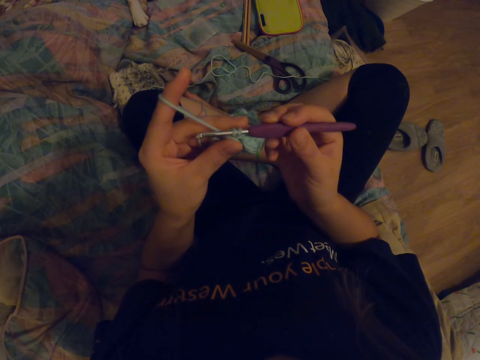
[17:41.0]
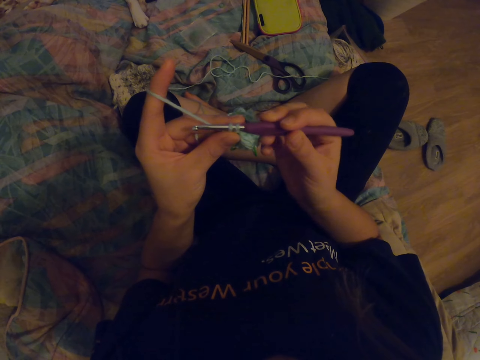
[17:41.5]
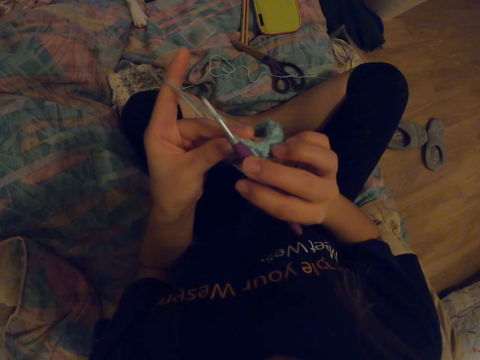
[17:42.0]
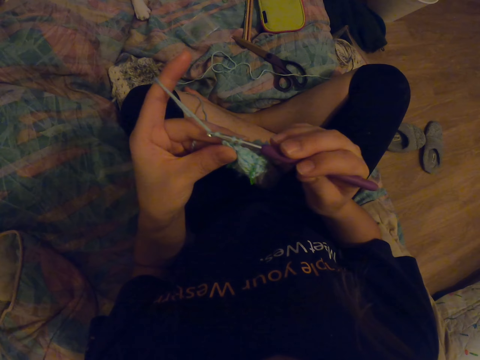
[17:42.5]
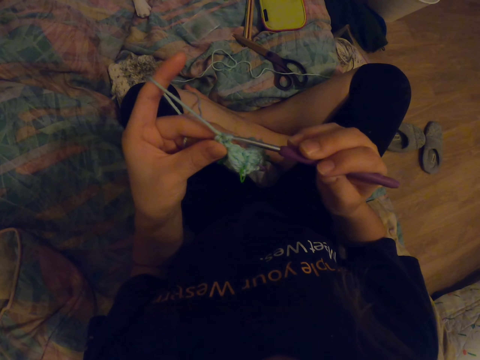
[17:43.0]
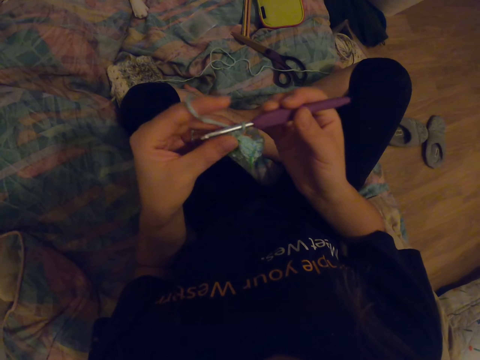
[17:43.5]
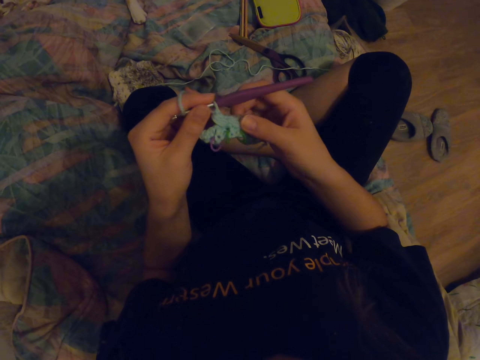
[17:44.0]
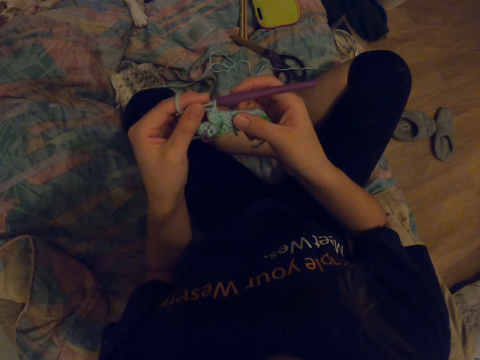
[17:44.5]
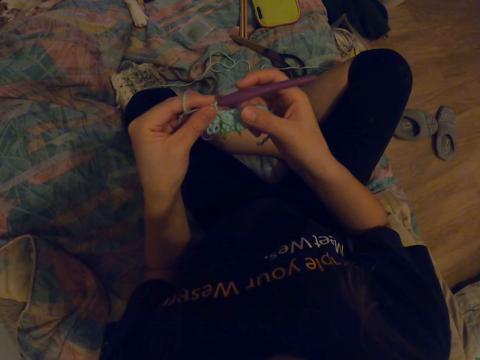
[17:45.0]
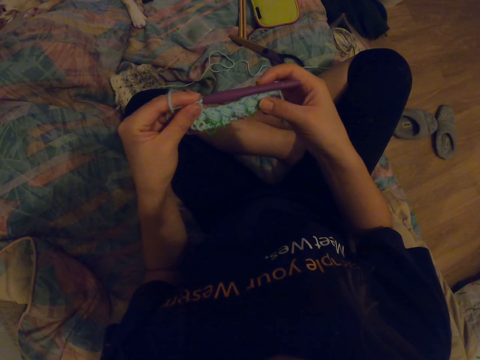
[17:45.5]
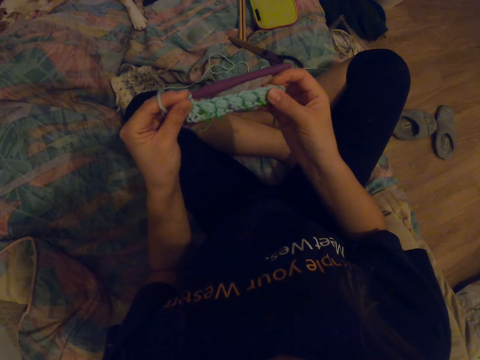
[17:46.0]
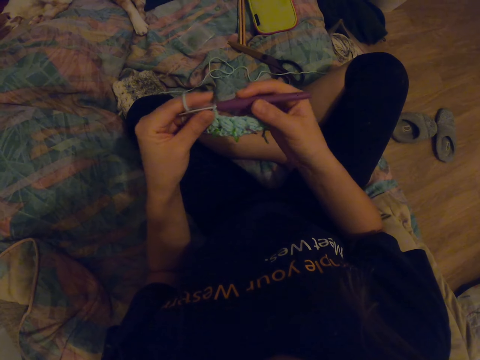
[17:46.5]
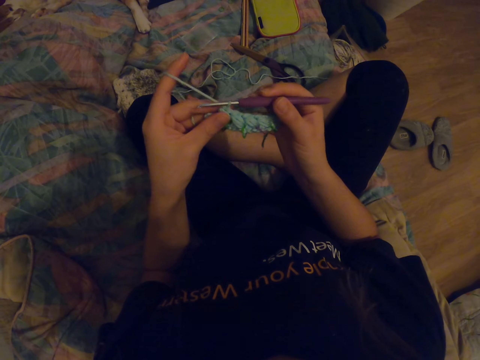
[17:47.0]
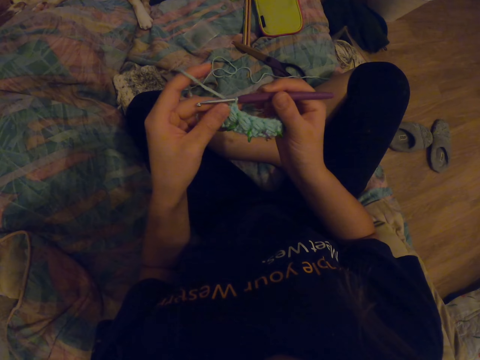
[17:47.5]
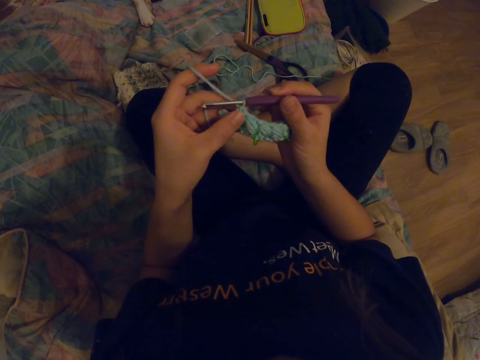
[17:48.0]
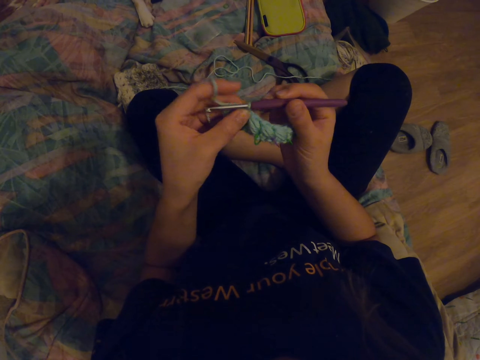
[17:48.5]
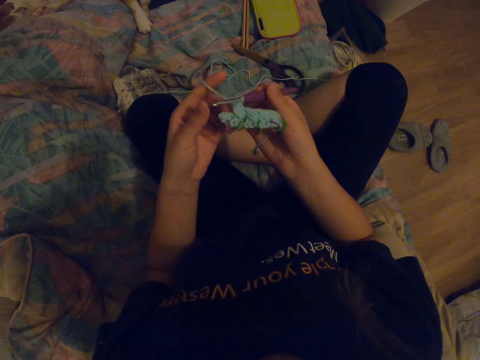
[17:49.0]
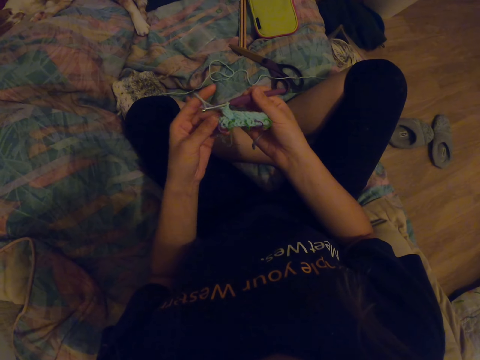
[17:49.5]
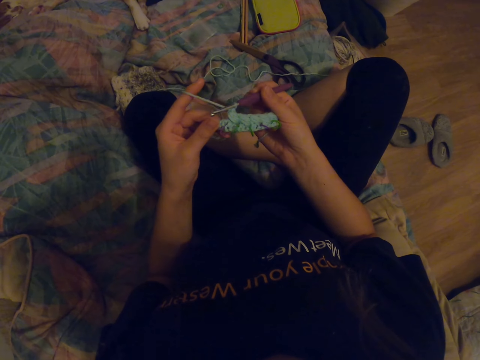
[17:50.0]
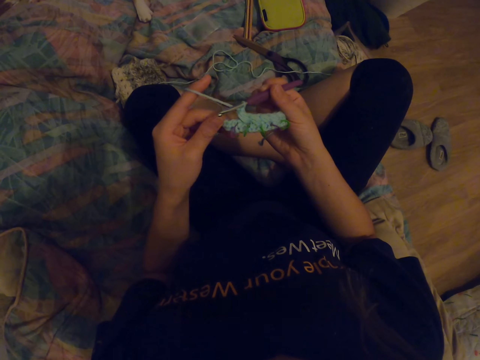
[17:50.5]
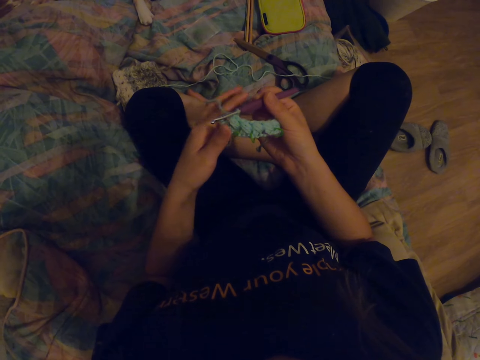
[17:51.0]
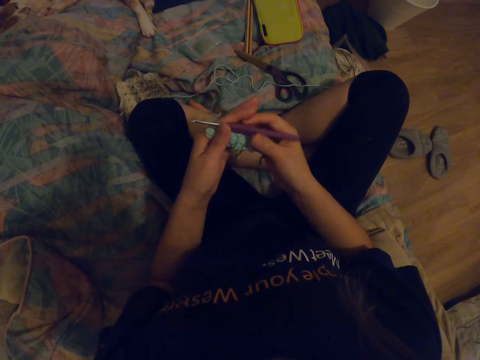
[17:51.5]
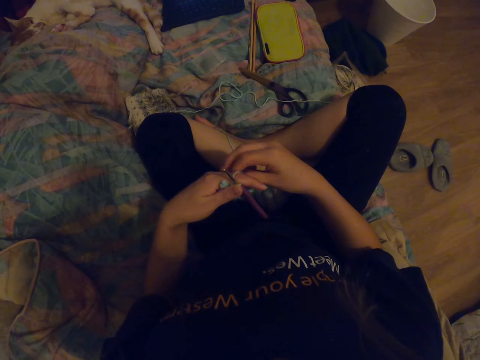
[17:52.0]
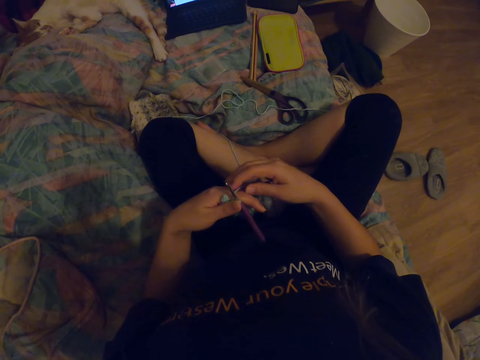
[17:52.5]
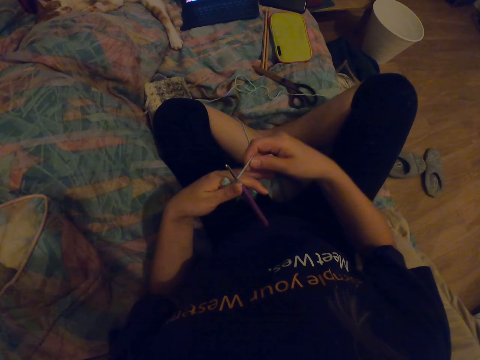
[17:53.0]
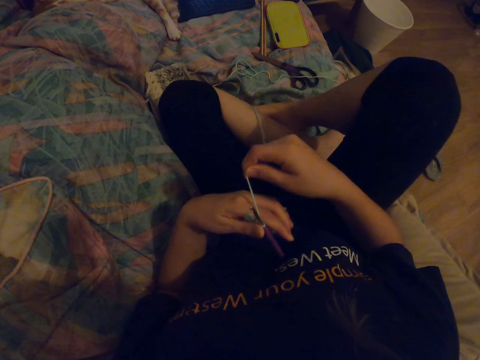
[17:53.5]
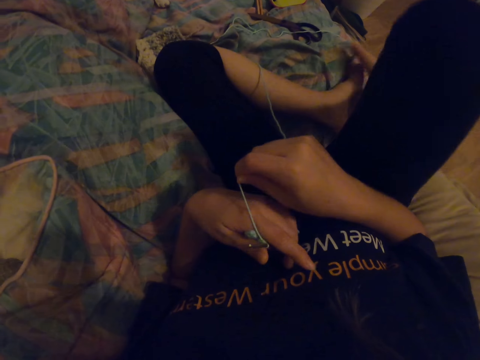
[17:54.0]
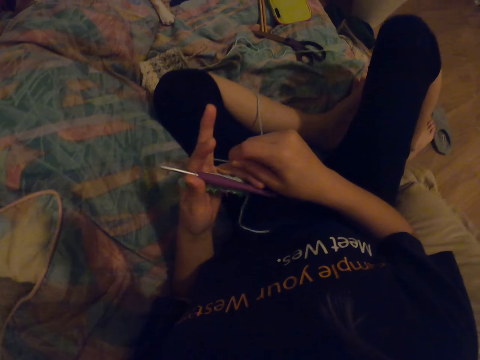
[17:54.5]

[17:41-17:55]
The camera wearer looks at the fabric. He rounds the yarn across his fingers.

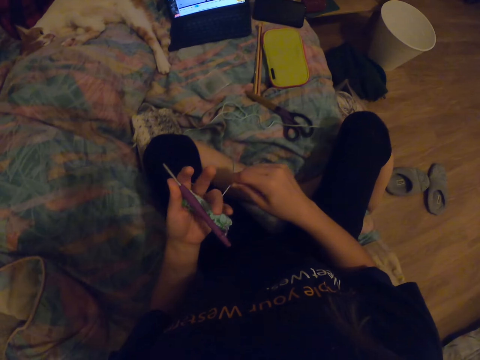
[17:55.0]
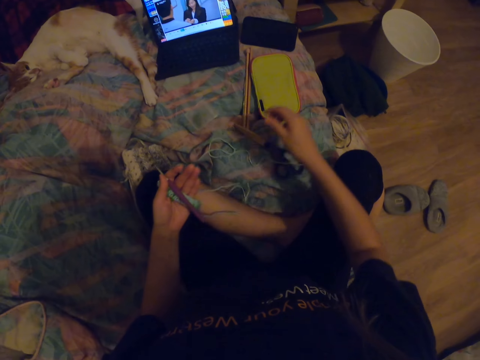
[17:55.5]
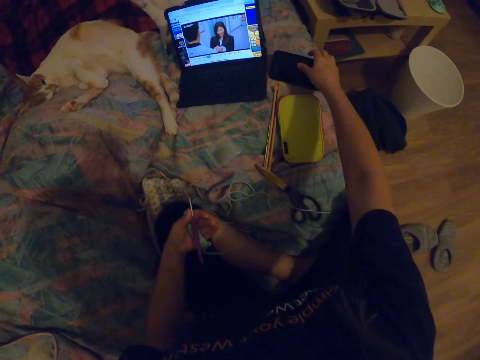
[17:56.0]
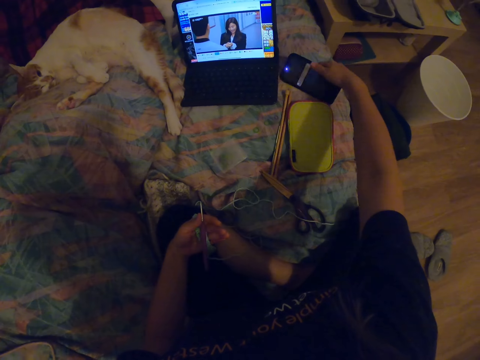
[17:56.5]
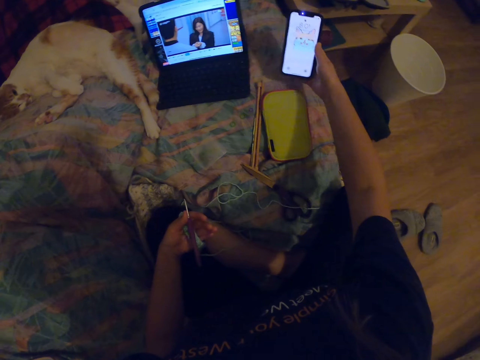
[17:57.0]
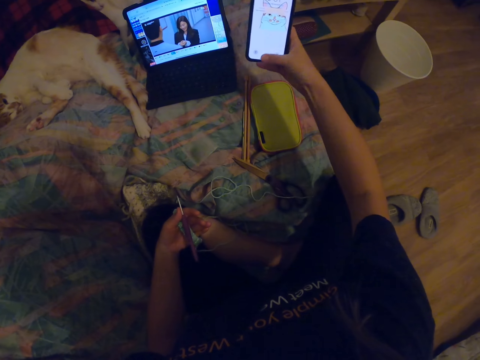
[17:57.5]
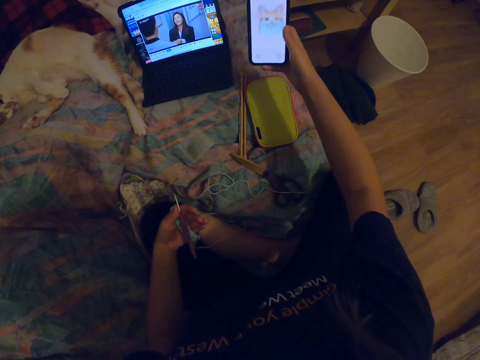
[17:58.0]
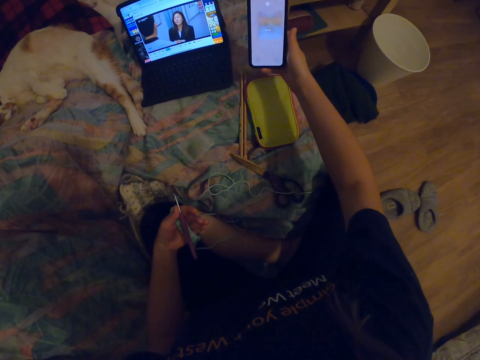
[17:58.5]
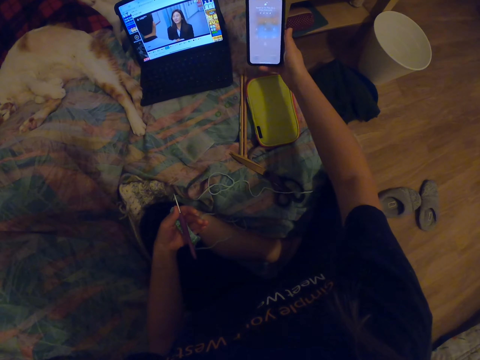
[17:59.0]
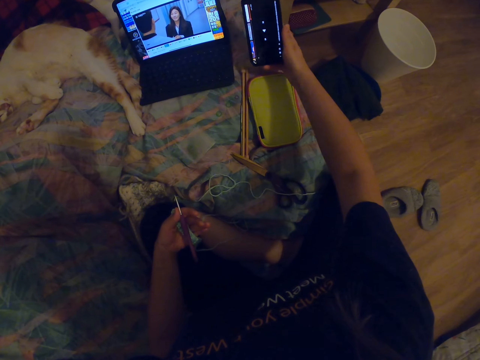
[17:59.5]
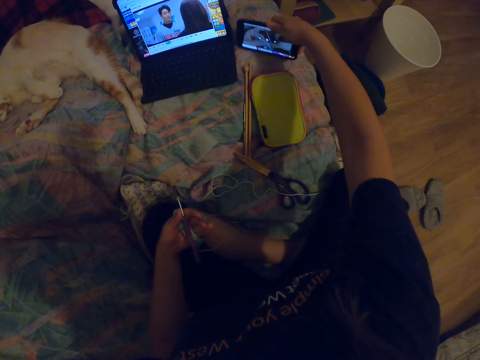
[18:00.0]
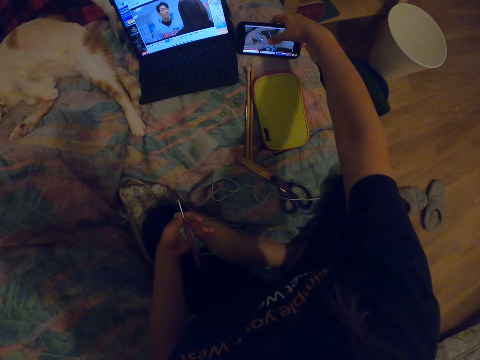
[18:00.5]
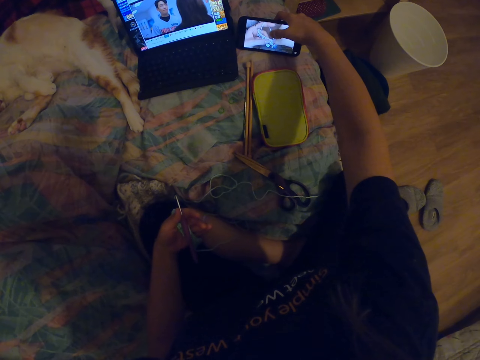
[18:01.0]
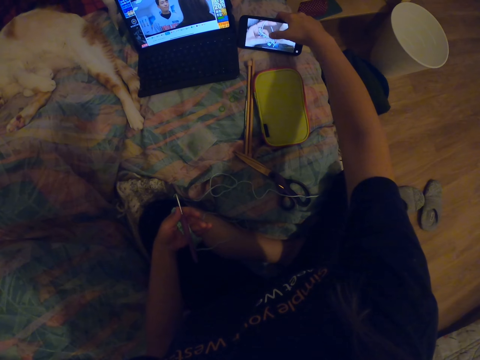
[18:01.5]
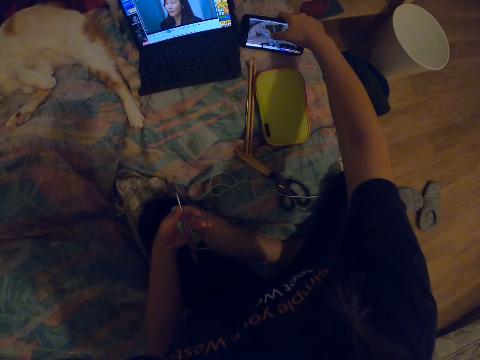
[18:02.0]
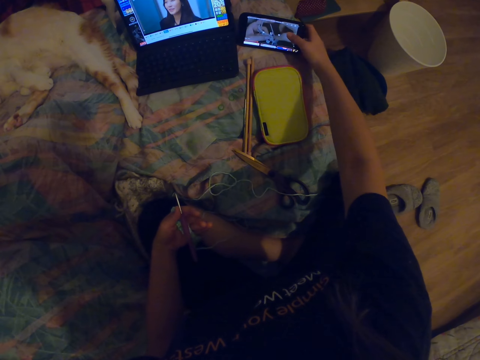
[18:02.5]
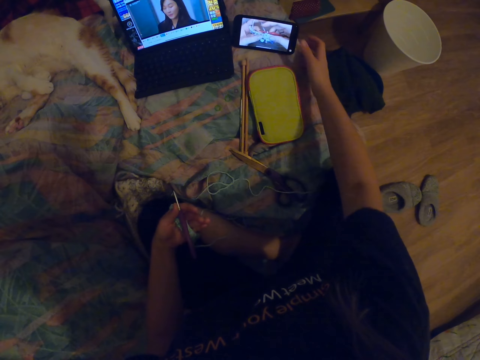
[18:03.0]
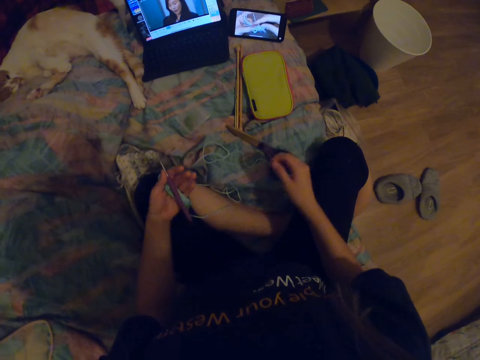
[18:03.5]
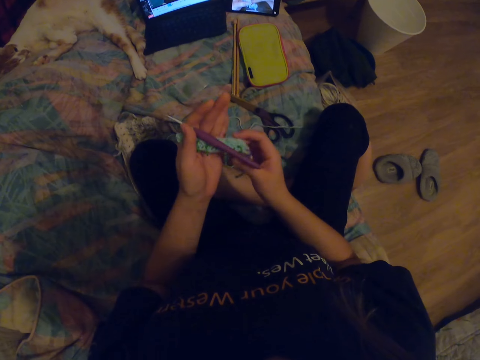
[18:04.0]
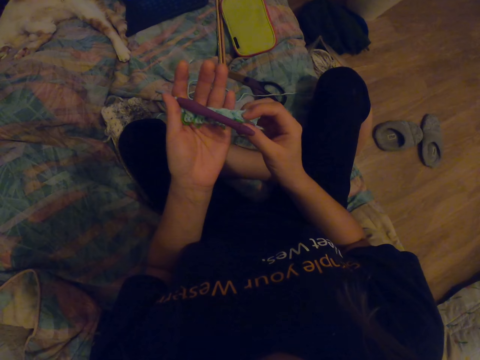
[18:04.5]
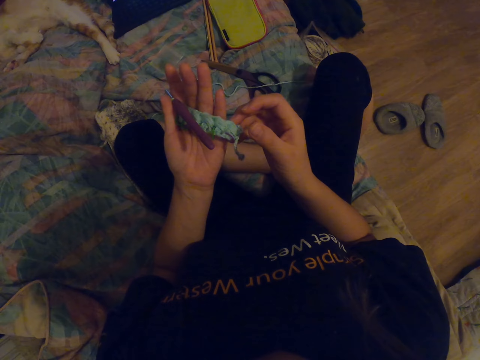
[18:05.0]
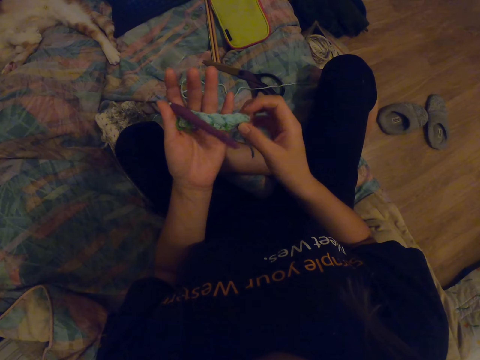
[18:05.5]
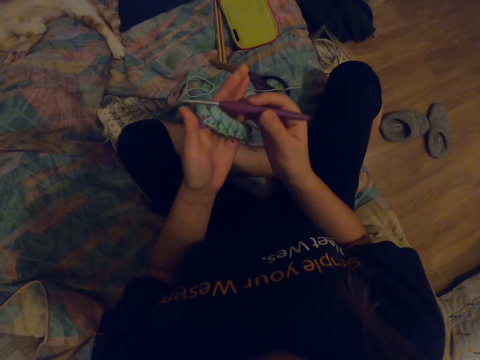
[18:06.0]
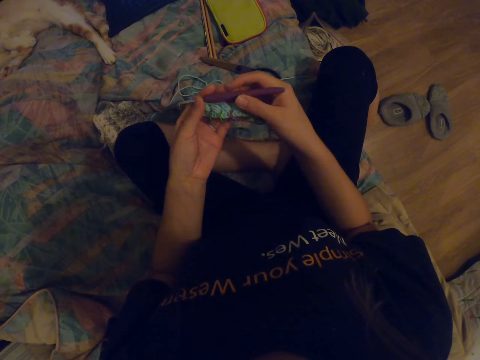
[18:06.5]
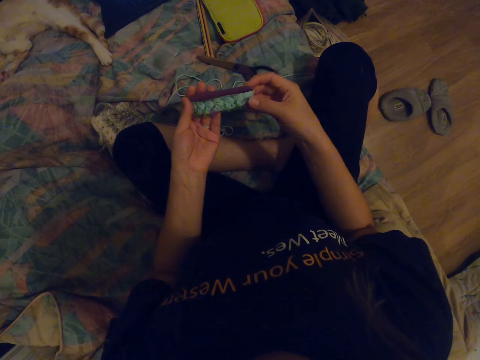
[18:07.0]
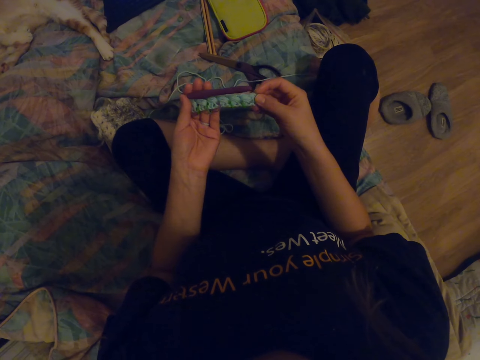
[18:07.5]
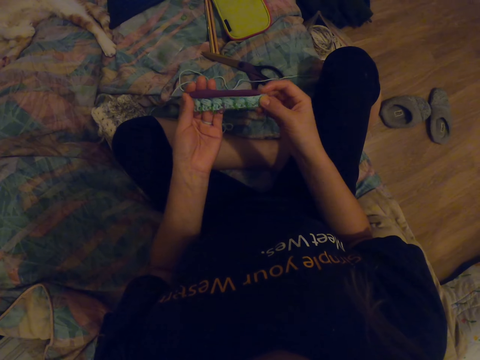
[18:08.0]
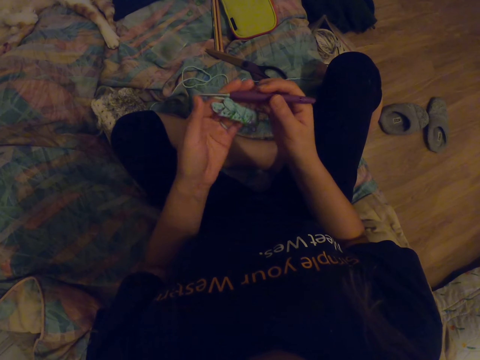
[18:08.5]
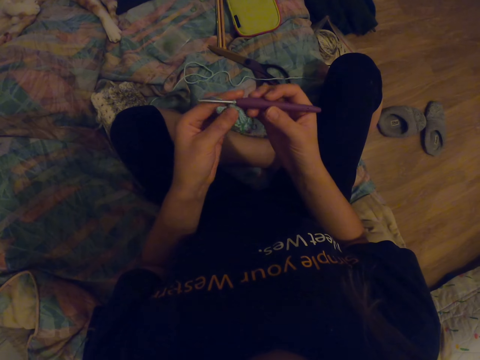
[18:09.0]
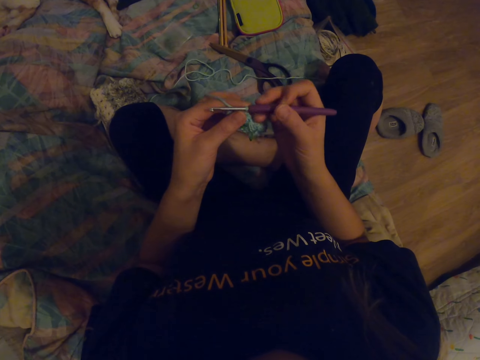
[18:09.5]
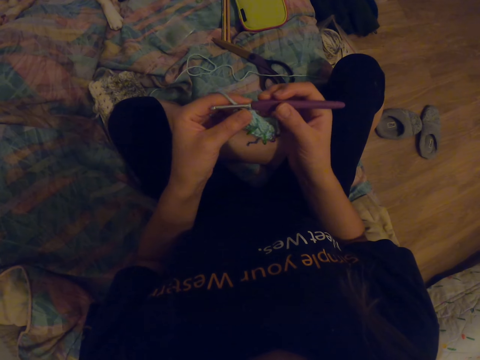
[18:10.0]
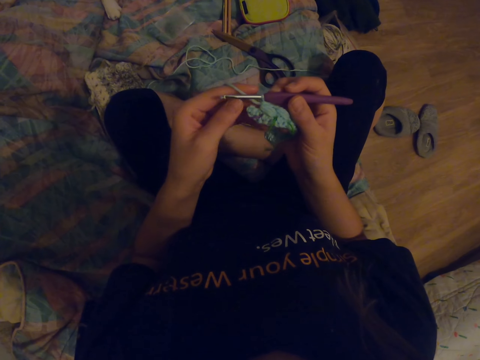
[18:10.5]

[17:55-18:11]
The camera wearer moves on the bed. They scroll the phone and touch the phone on the bed. They scroll the phone. They watch the video on the phone. They look at the fabric.
